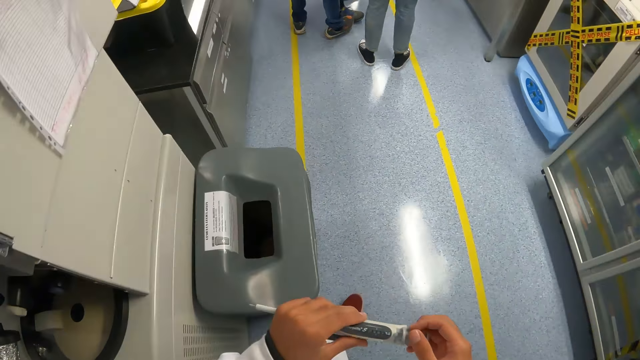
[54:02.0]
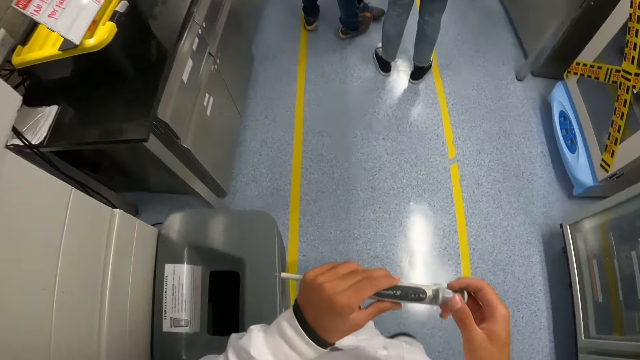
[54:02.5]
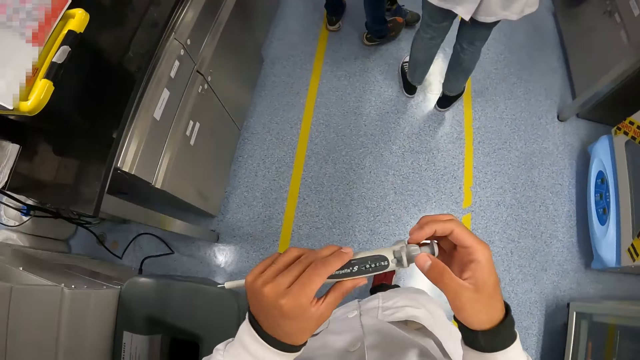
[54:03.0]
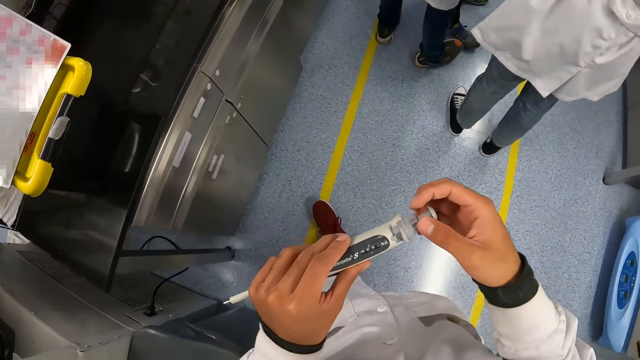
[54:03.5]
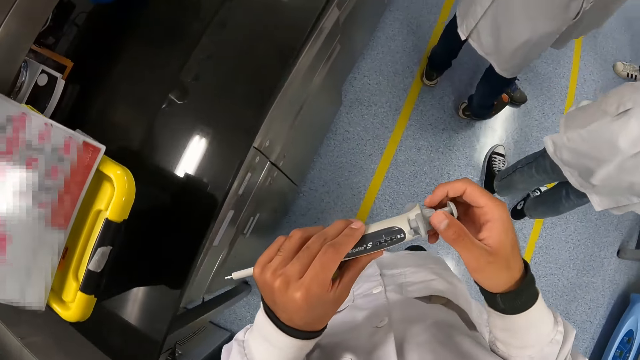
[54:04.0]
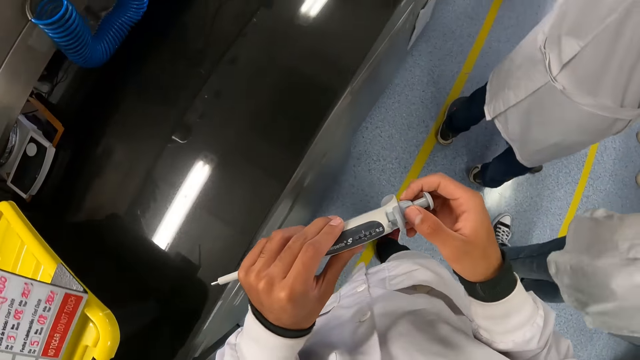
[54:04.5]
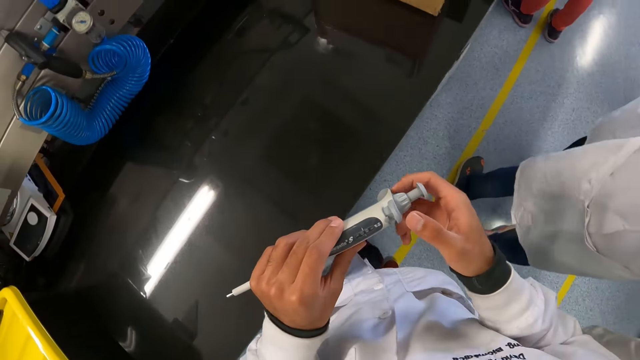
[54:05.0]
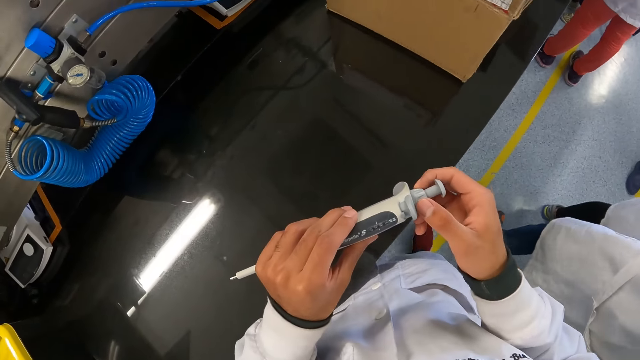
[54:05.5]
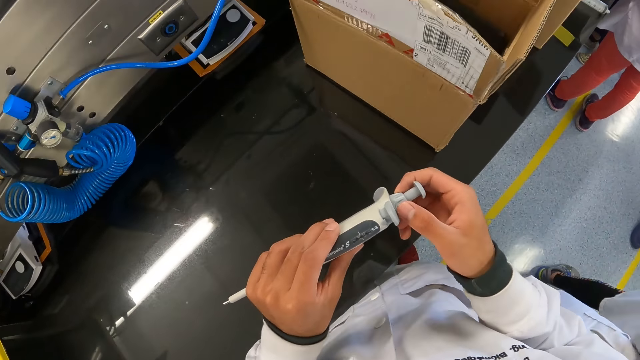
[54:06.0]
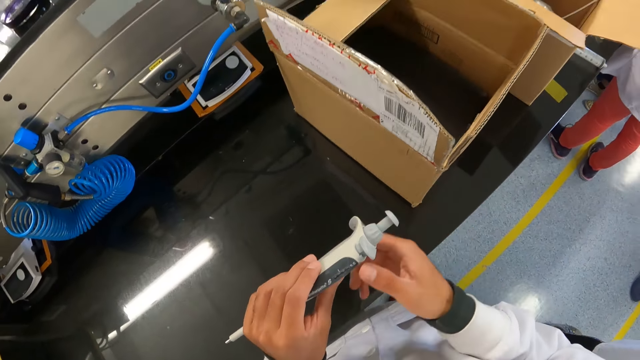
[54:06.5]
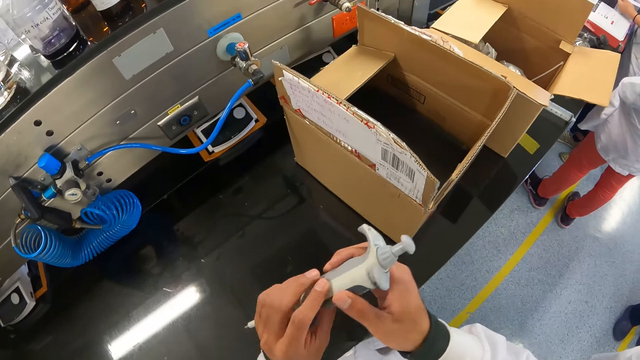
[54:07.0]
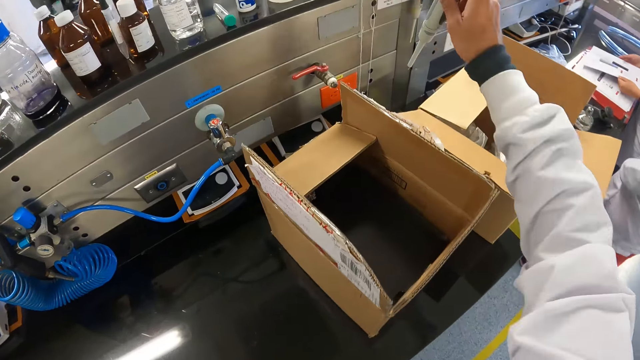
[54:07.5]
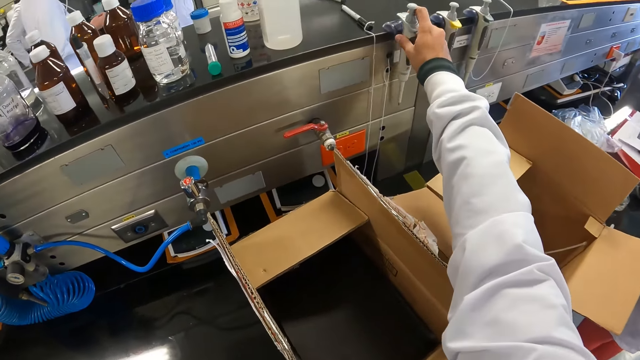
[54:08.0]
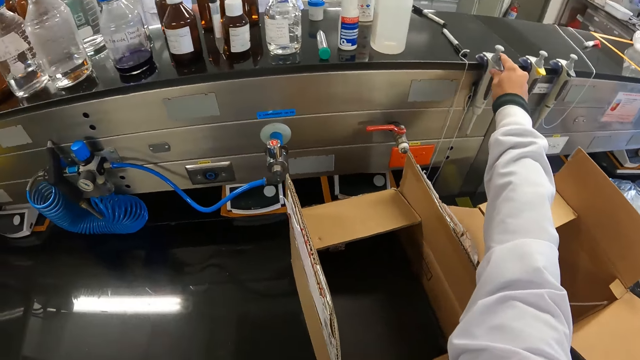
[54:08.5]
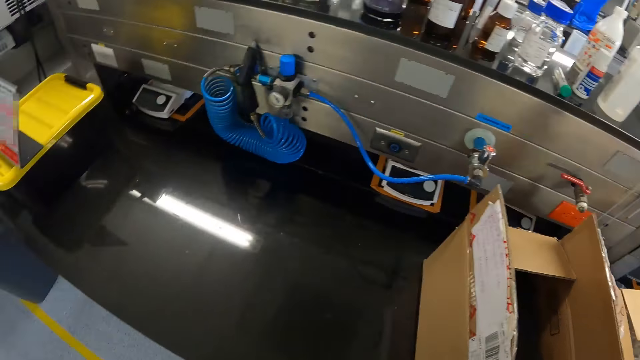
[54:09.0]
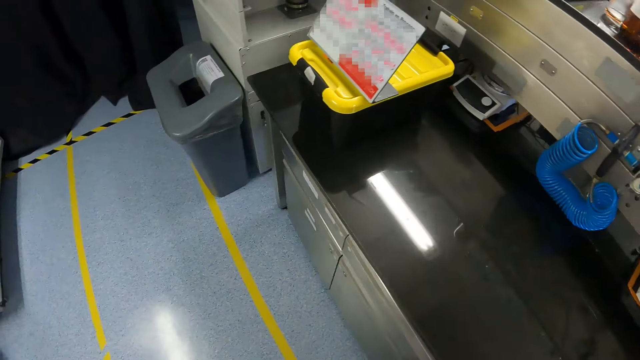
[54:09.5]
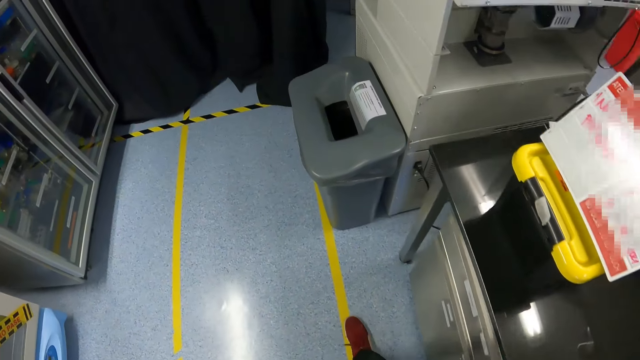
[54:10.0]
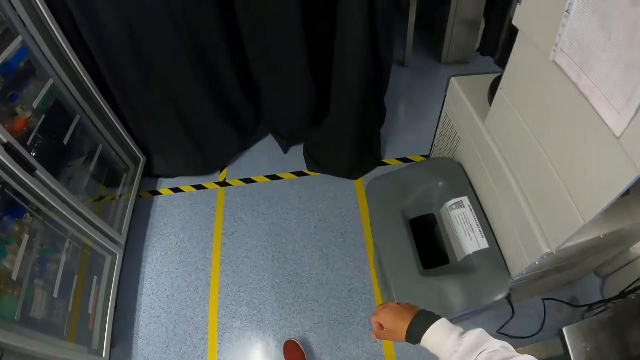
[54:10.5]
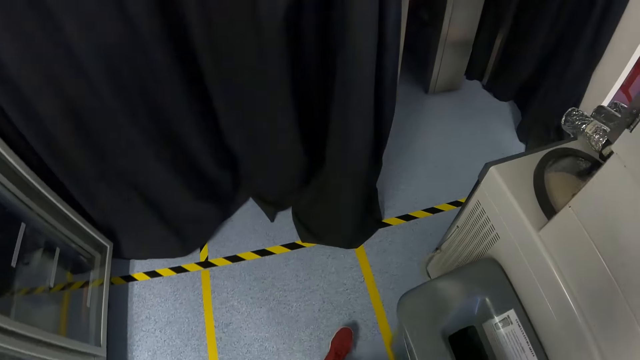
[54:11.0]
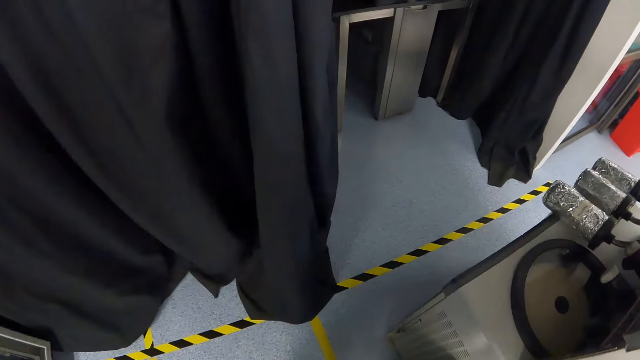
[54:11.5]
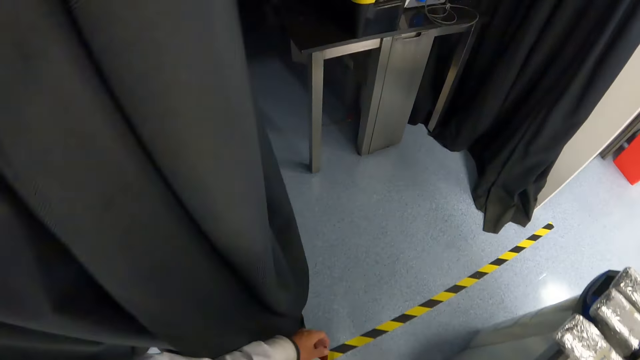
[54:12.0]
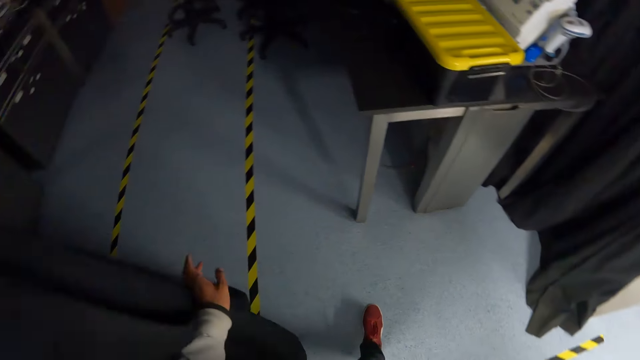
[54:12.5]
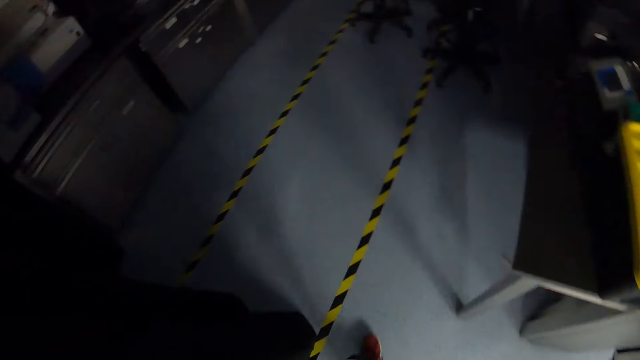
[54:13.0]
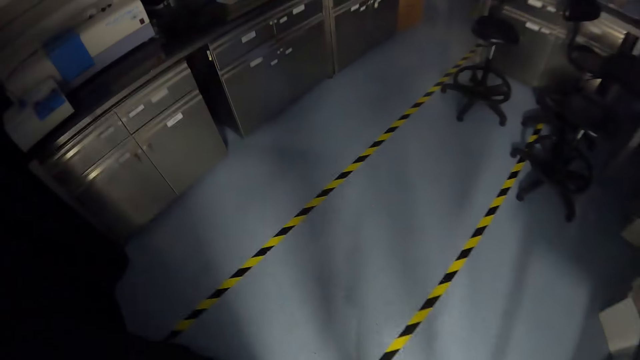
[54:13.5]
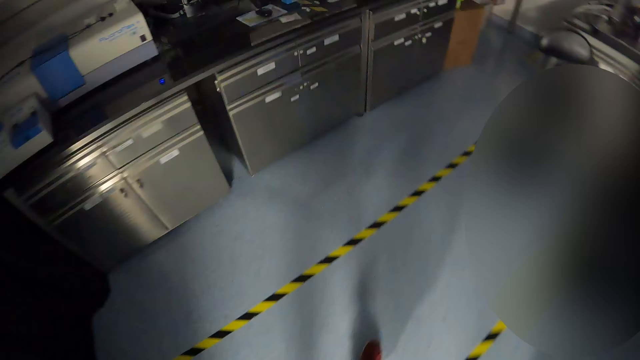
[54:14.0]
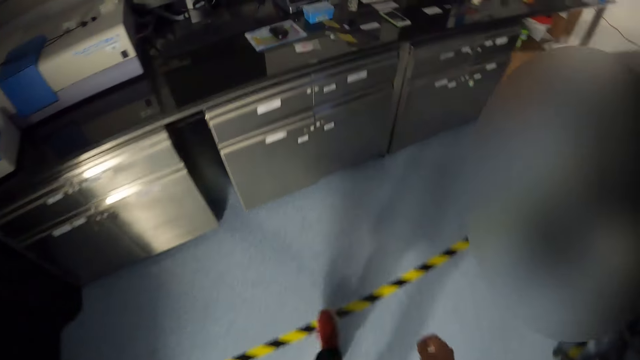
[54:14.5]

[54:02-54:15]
The camera wearer hands the pipette on a laboratory shelf with his right hand. He walks towards the side of the laboratory with the pipette calibrating system. He moves a curtain aside with his left hand.

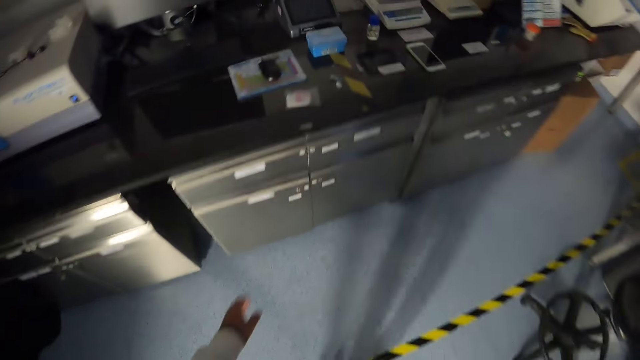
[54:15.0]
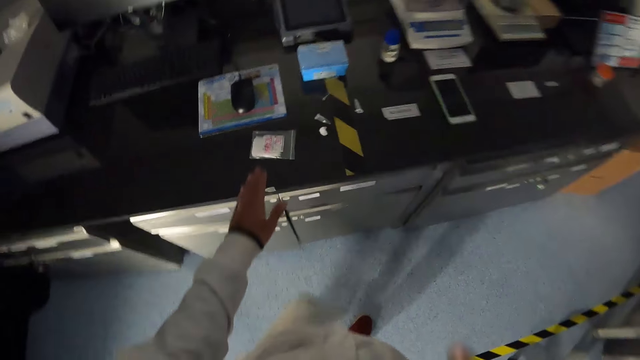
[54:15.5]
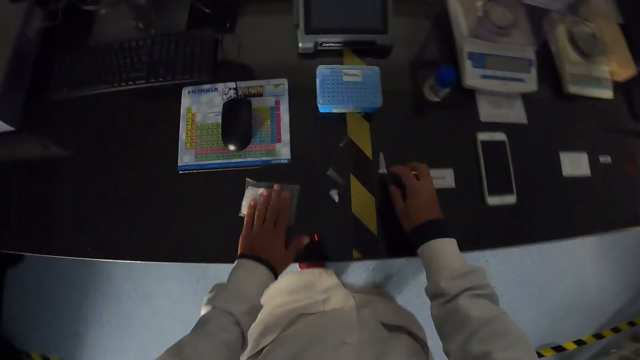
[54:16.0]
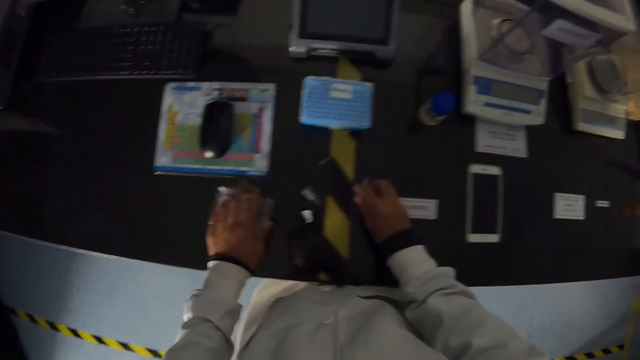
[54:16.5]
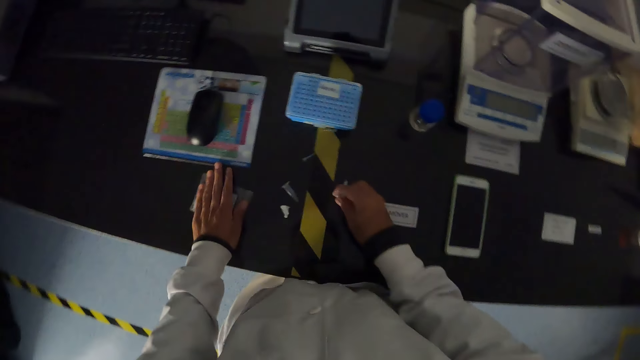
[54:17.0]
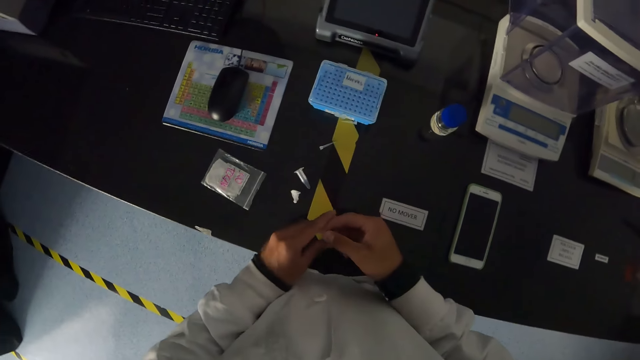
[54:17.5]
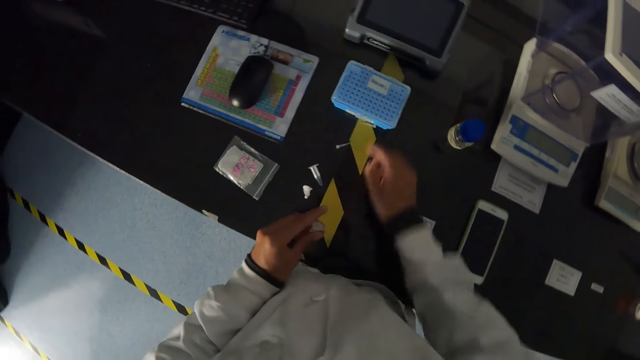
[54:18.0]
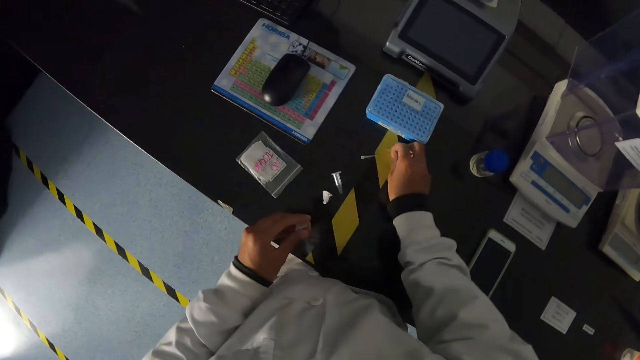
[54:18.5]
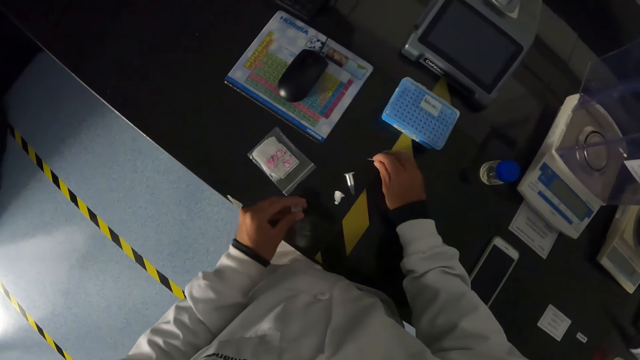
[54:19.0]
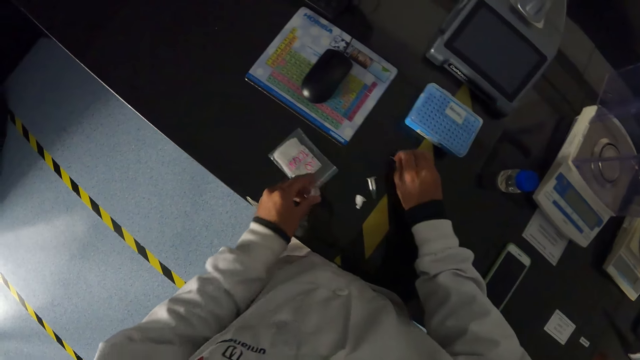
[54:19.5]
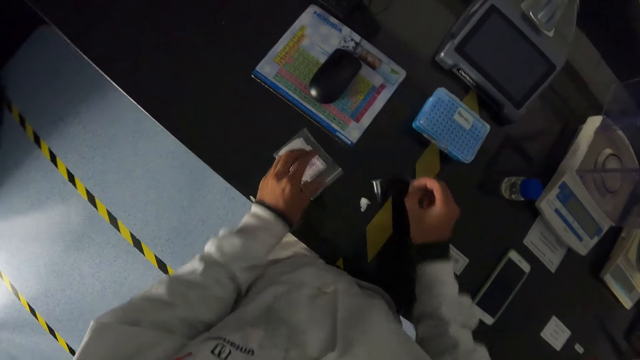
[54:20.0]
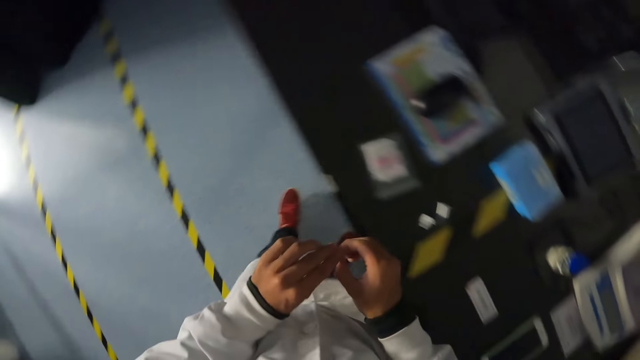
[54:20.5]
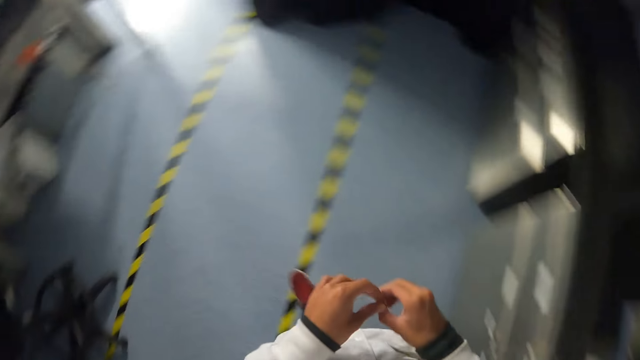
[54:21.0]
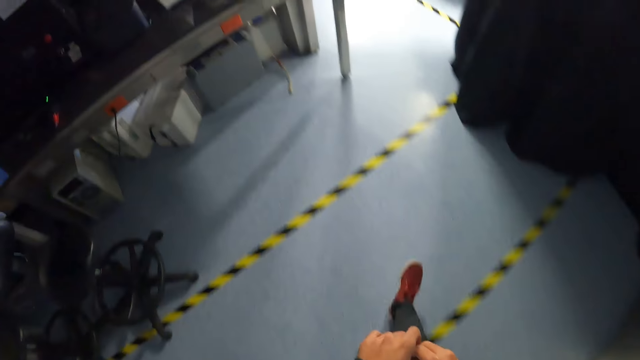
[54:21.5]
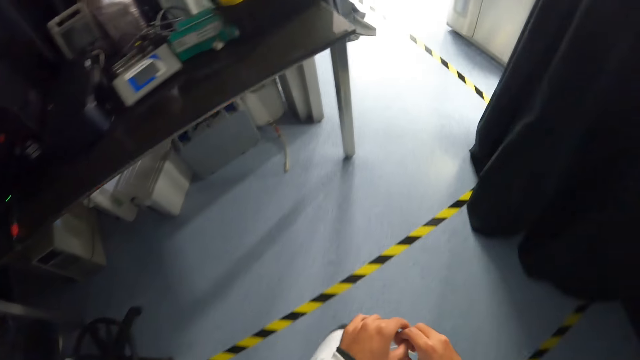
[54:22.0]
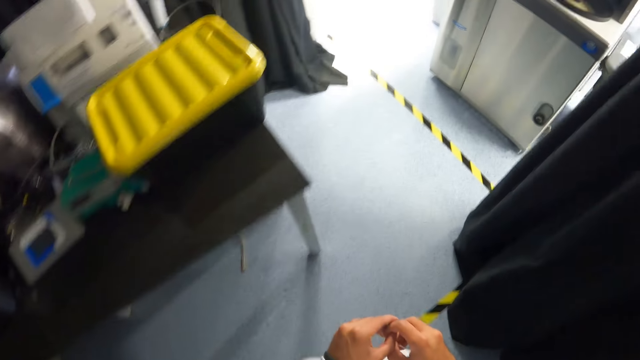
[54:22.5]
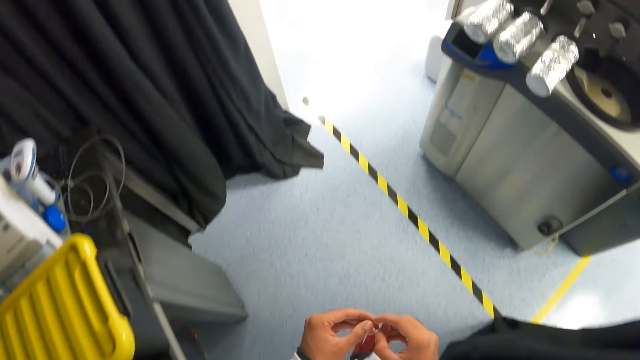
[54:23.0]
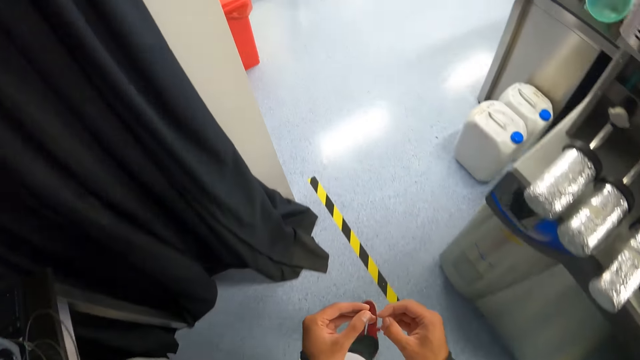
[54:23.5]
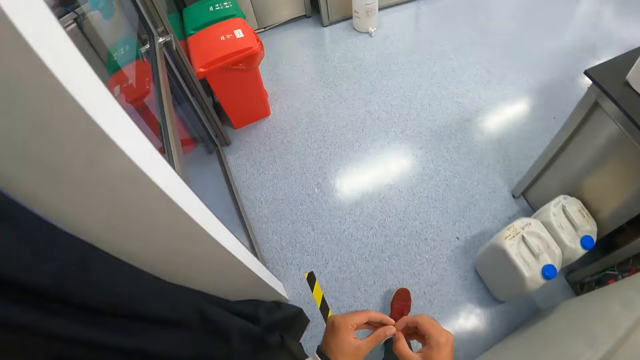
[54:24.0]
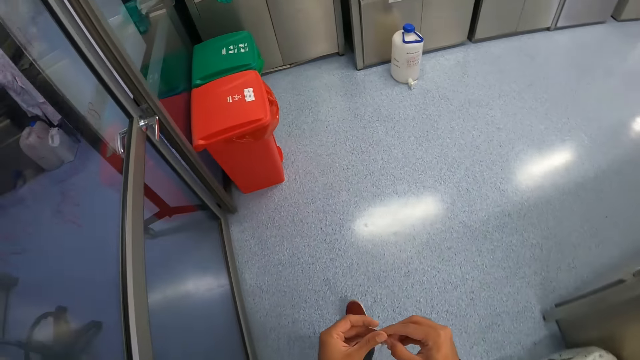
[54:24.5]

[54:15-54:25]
The camera wearer places his left hand on a transparent nylon on the table. He picks up a small plastic container from the table with his right hand. He passes the small plastic container from his right hand to his left hand. He picks up a pipette head from the table with his right hand. He does so again. He drops the small plastic container on the nylon on the table with his left hand. He holds the pipette heads with his hands. He walks forward.
